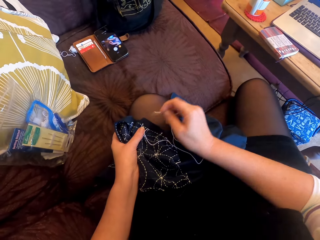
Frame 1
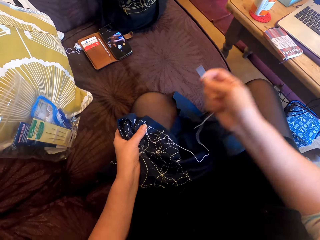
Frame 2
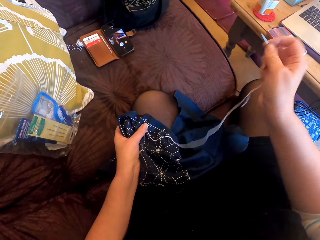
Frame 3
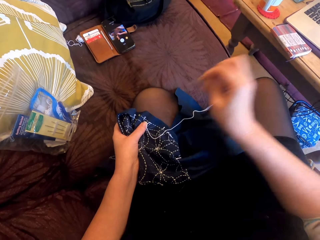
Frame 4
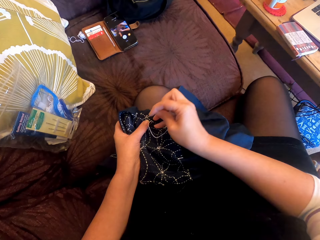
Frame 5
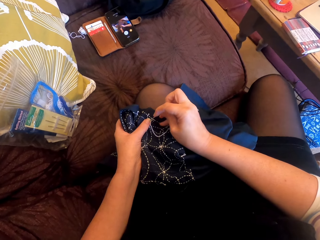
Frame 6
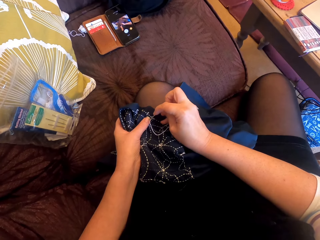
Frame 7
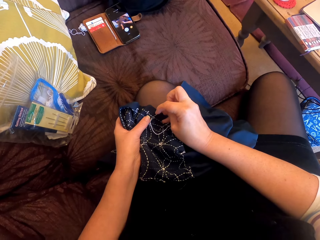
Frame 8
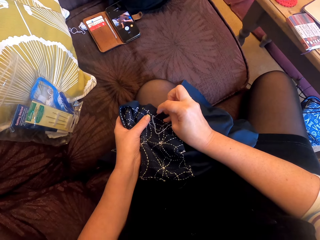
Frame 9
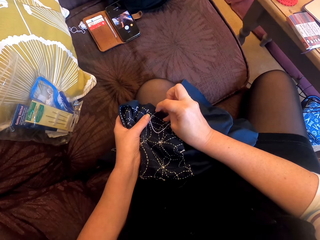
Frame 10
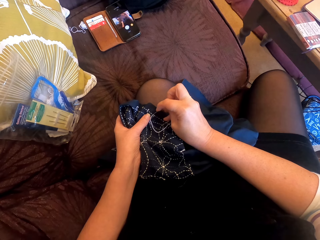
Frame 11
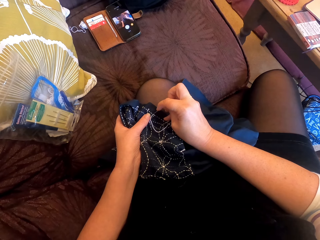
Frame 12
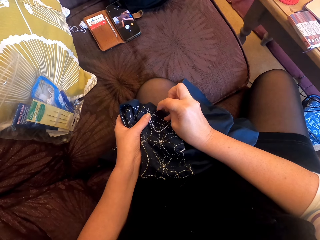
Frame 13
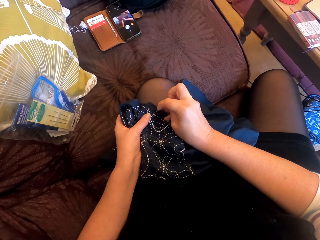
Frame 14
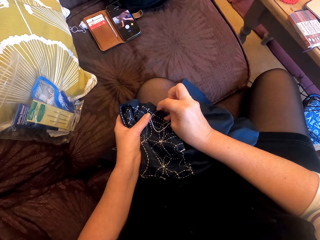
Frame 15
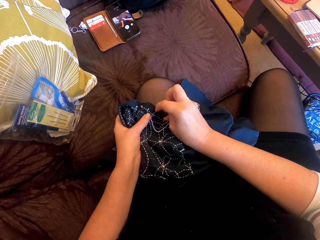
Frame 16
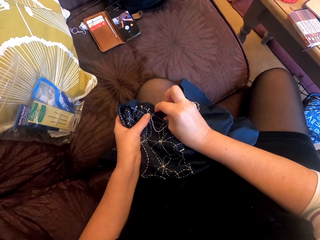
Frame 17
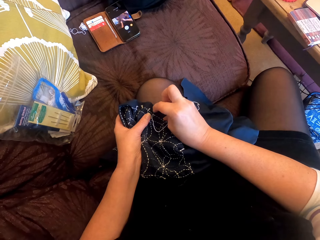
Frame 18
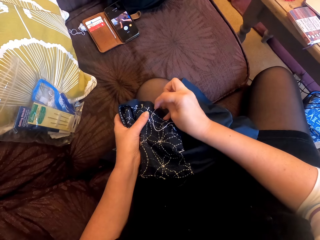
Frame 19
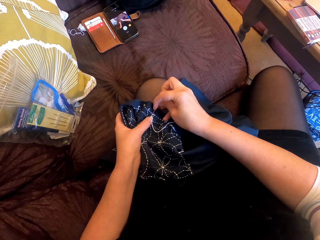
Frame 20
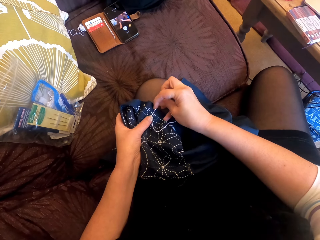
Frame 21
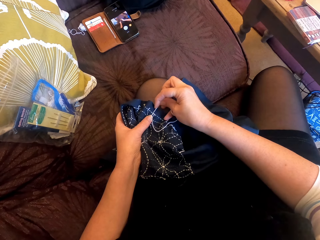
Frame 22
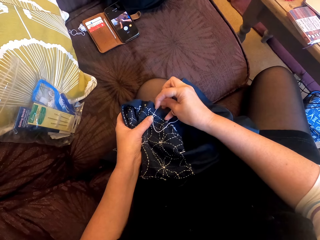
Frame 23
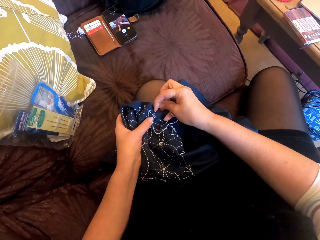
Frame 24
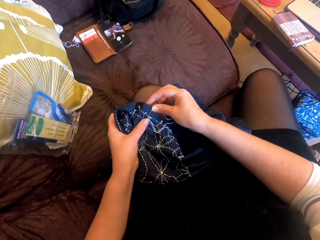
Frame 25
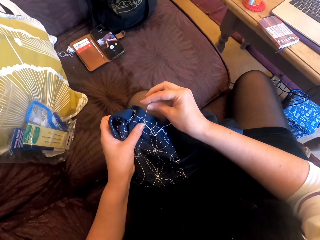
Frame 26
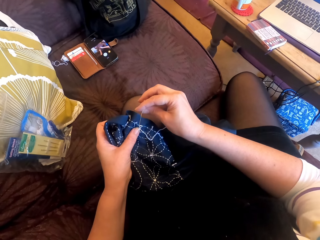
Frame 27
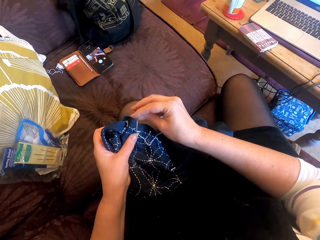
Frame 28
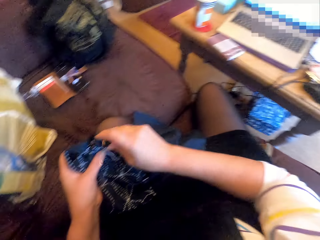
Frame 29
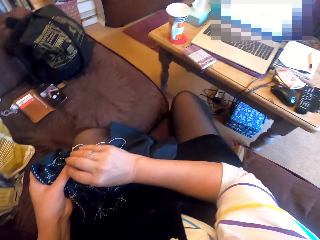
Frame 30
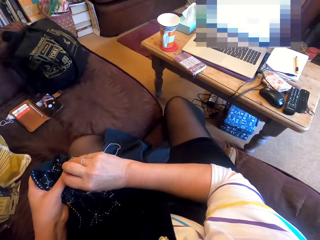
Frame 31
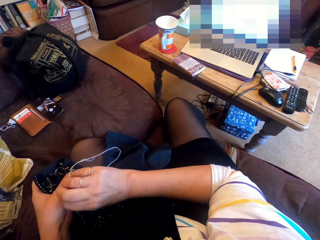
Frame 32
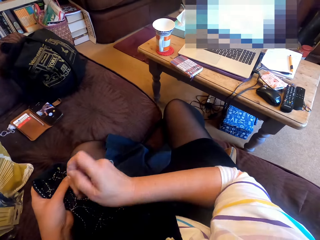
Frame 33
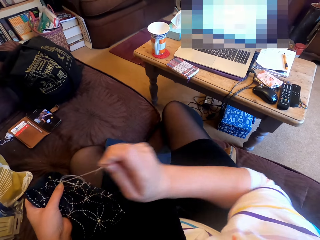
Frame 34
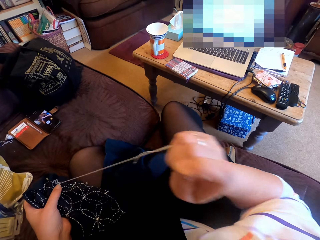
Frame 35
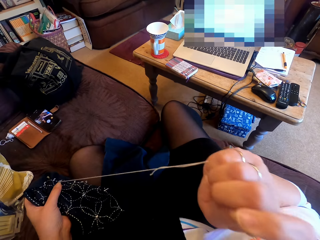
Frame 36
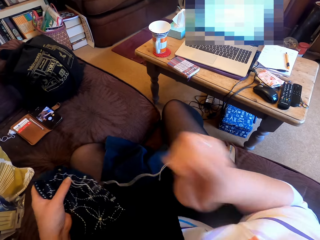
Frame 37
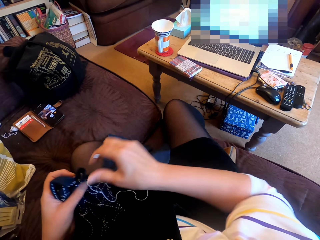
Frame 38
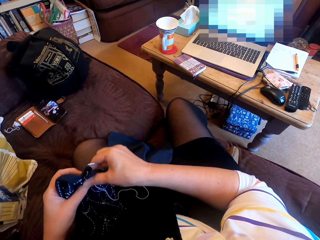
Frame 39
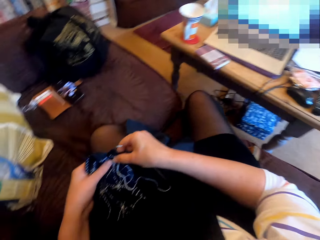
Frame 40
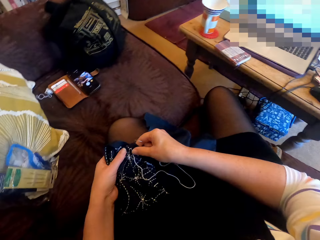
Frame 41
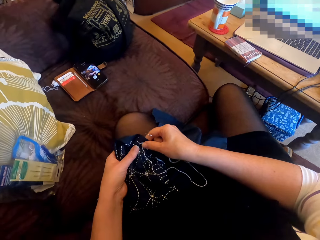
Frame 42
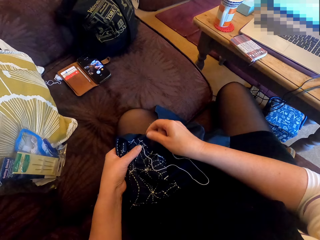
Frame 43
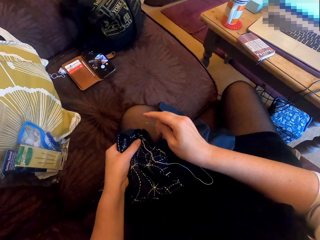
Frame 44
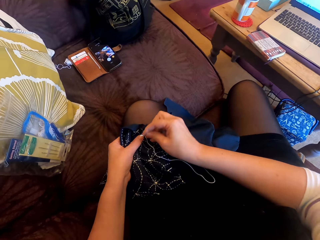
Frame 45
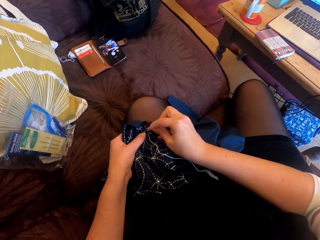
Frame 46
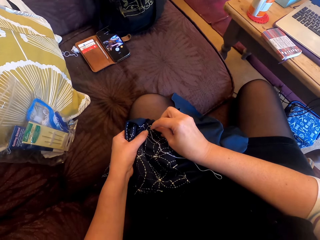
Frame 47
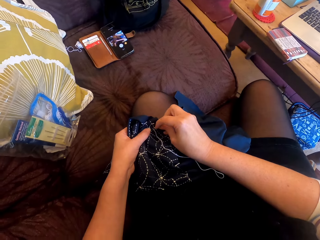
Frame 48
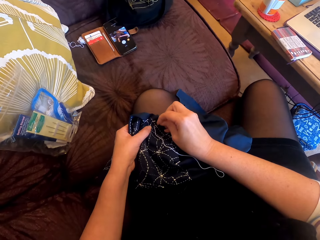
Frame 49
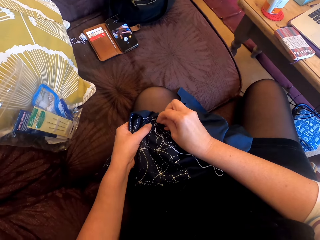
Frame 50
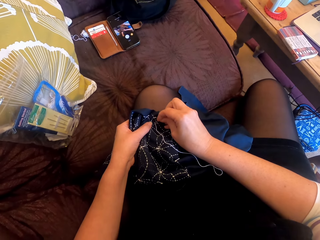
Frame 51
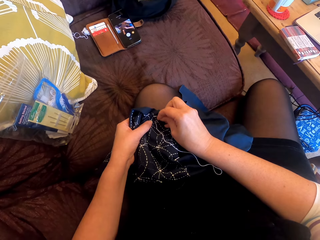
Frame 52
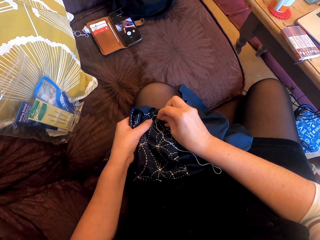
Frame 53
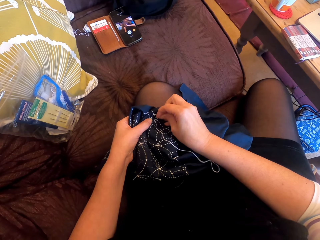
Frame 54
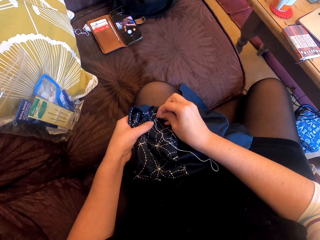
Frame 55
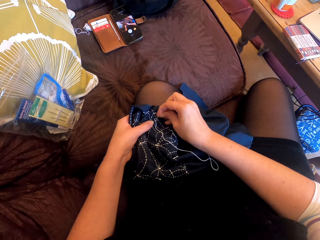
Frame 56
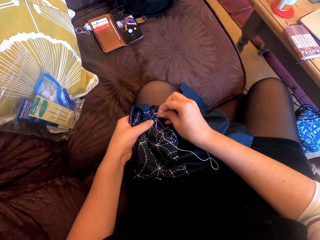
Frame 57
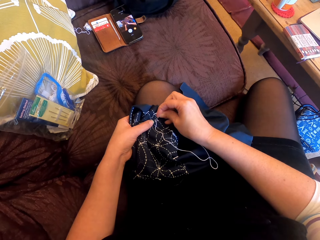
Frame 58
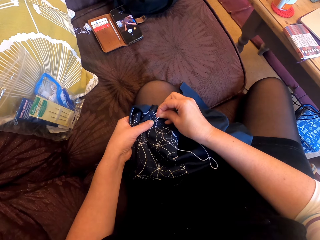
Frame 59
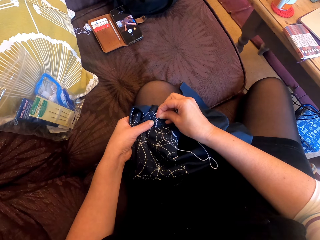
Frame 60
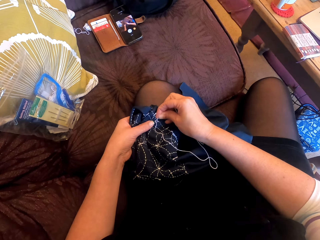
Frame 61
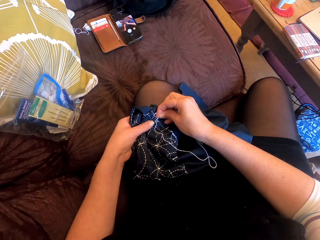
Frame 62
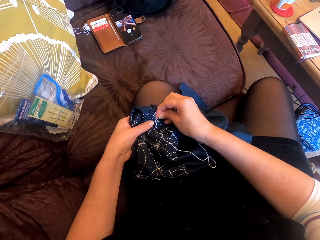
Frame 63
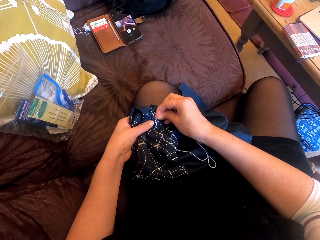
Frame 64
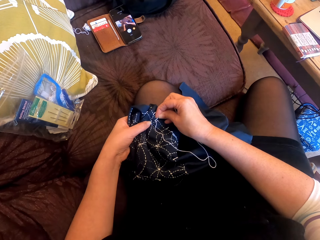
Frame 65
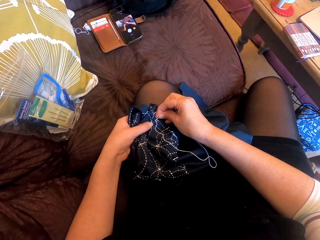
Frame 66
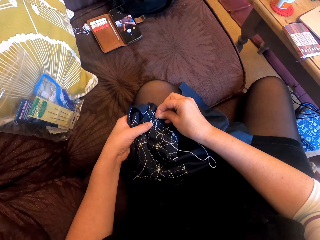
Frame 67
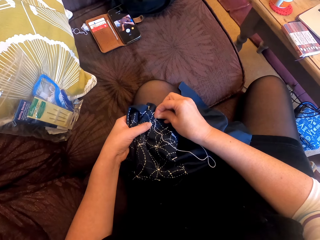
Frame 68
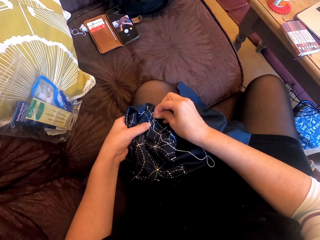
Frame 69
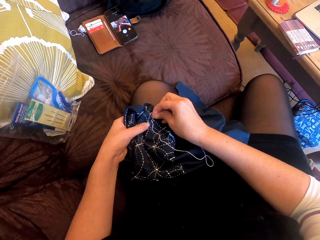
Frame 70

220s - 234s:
The camera wearer lifts a needle. They move their hand. They sew the cloth. They pull the thread. They hold the cloth. They sew the cloth.

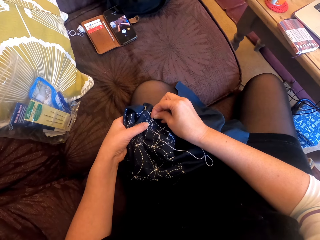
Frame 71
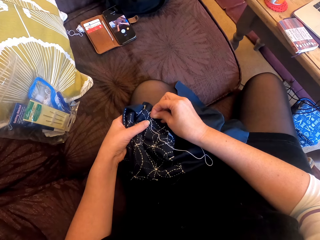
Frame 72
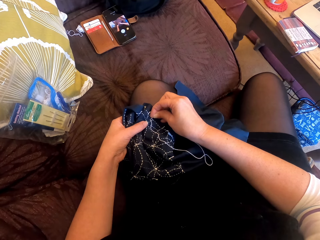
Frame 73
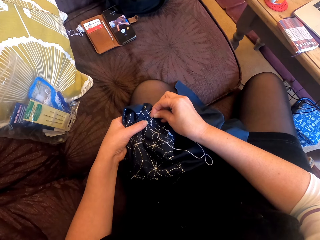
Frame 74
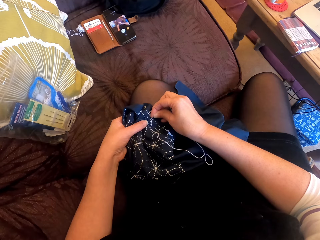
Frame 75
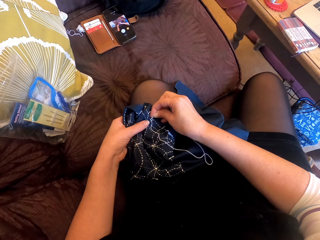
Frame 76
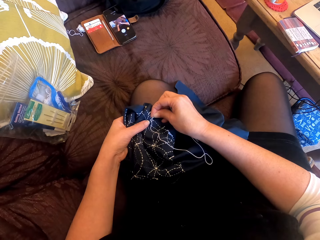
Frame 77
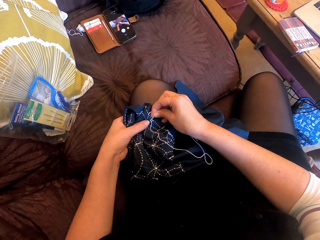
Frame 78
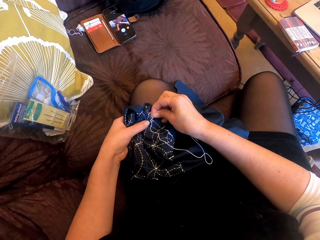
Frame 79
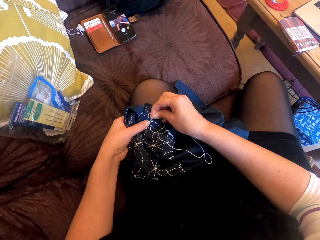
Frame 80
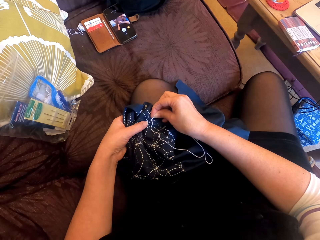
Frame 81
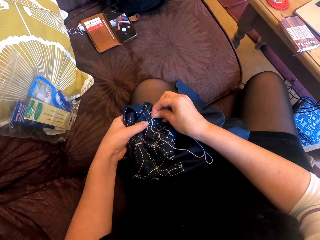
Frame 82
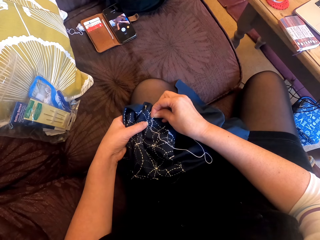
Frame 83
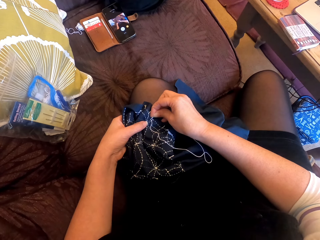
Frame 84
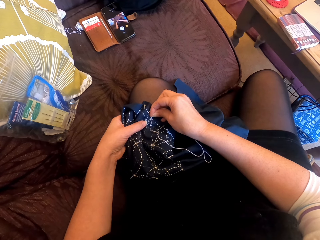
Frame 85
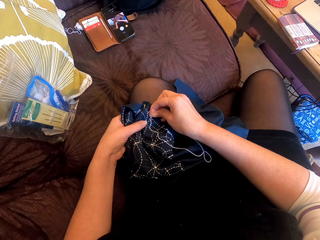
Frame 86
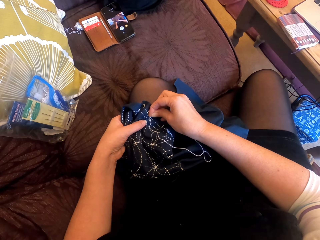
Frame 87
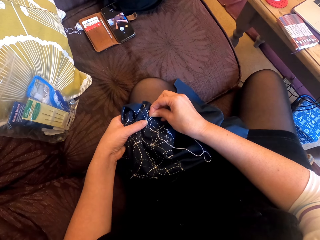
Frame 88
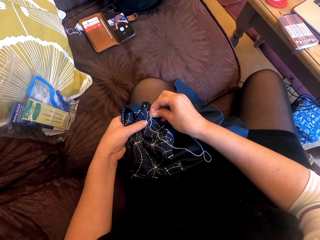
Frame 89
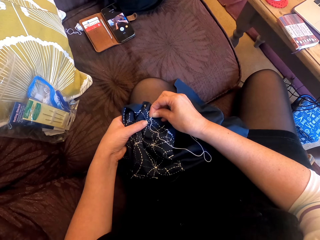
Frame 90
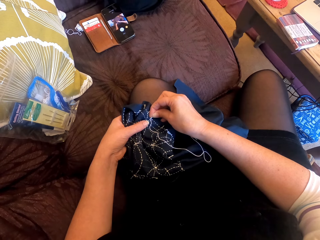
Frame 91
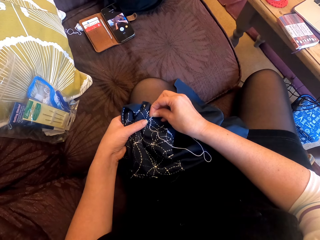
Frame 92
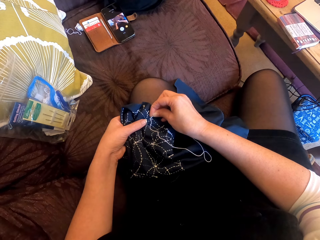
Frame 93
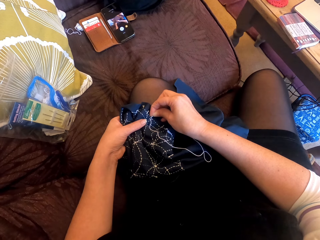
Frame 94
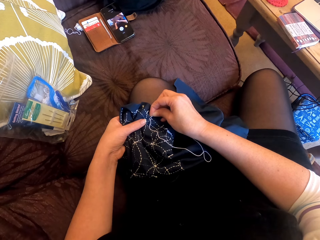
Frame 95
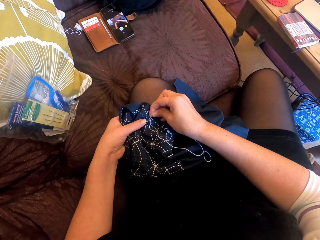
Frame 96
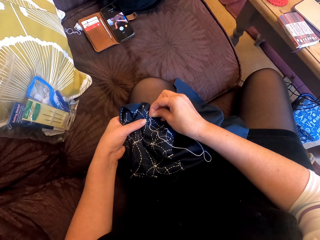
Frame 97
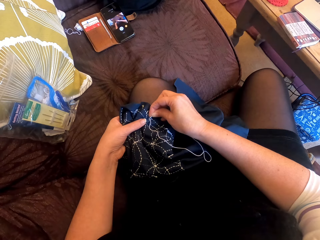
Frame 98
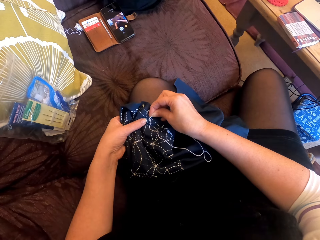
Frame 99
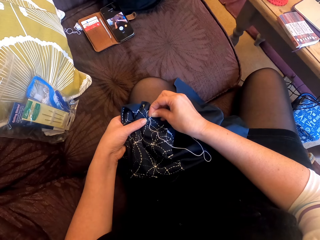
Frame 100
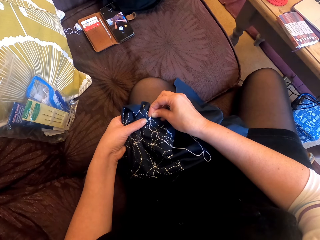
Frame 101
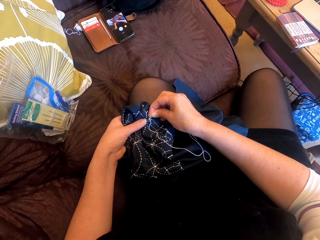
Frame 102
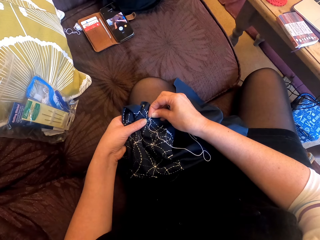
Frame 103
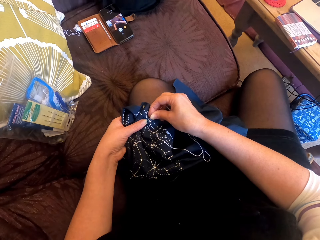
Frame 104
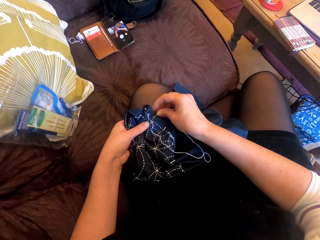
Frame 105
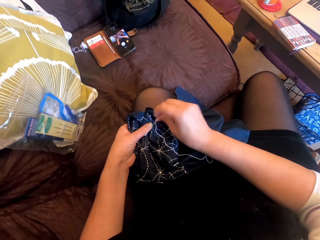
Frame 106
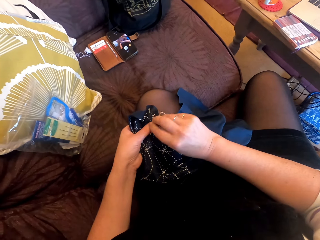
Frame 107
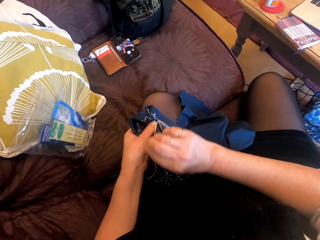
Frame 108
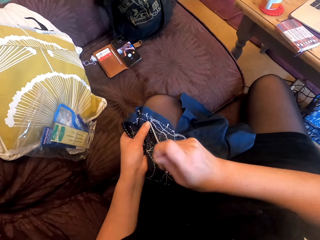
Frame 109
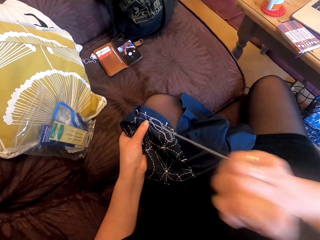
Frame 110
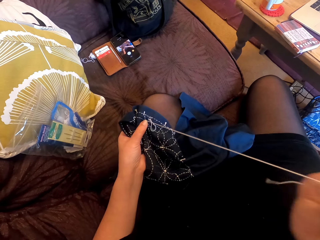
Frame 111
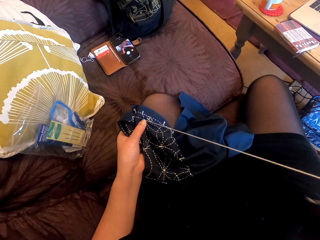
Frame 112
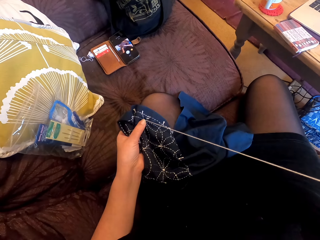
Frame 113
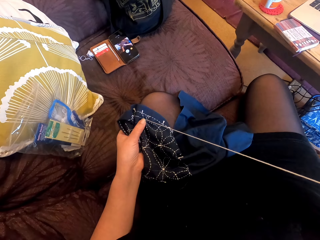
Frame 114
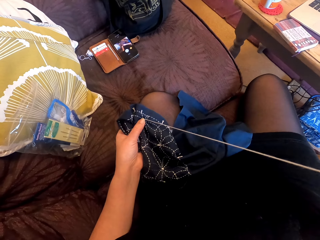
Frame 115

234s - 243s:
The camera wearer pulls the thread.
